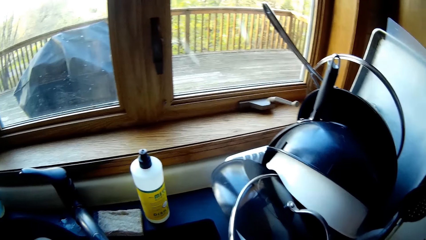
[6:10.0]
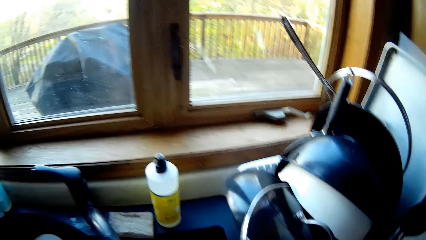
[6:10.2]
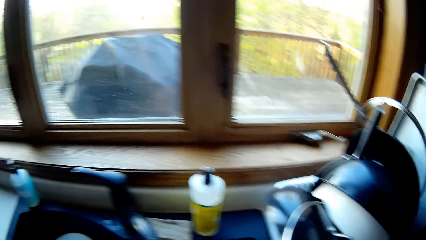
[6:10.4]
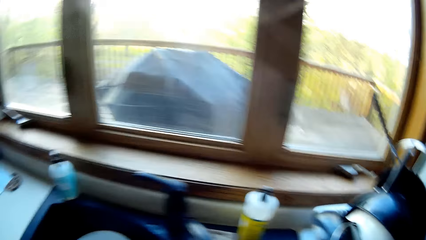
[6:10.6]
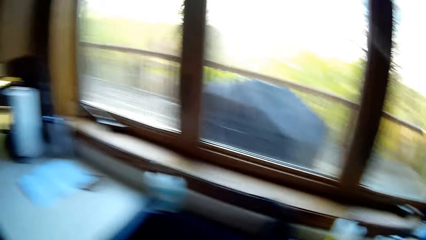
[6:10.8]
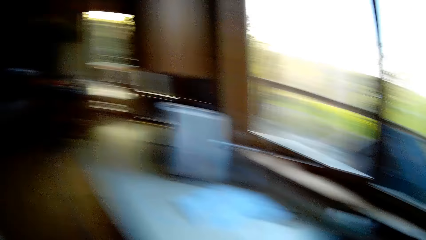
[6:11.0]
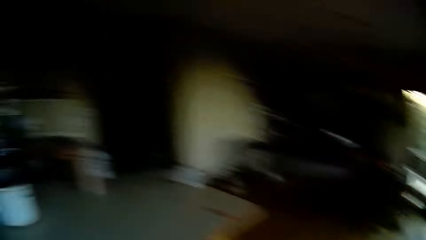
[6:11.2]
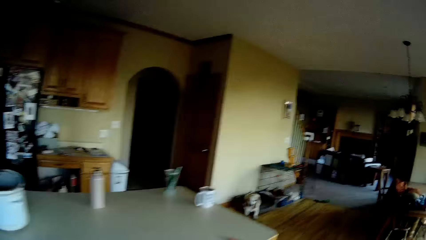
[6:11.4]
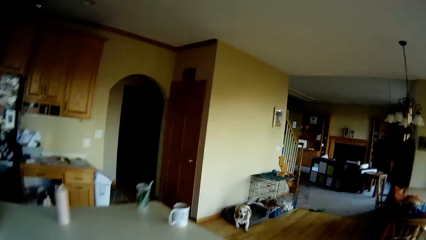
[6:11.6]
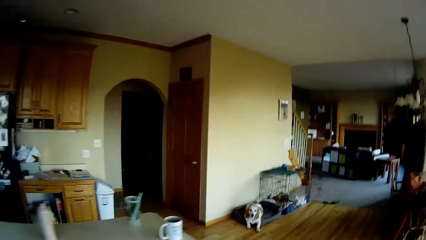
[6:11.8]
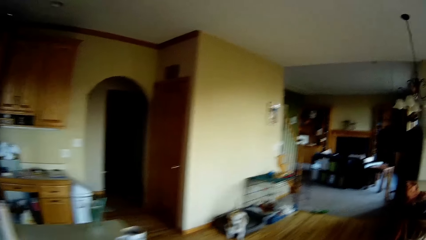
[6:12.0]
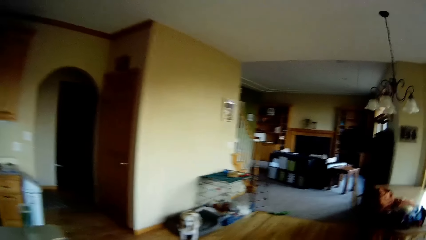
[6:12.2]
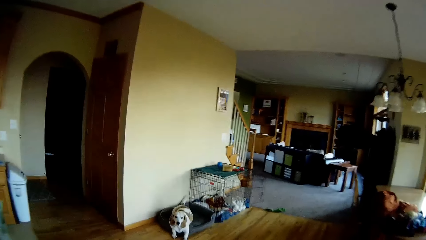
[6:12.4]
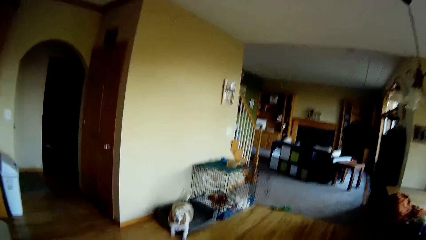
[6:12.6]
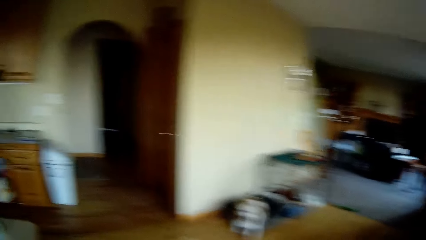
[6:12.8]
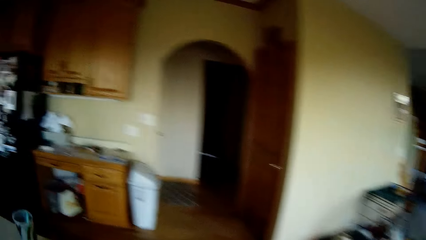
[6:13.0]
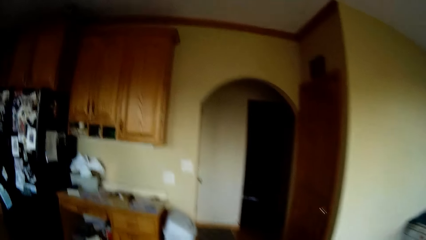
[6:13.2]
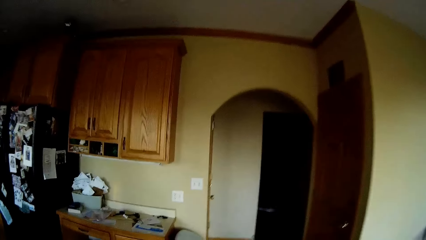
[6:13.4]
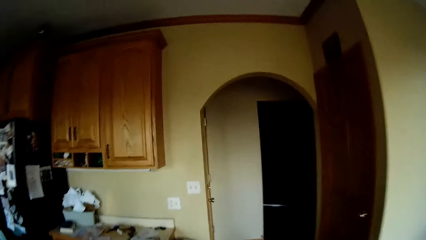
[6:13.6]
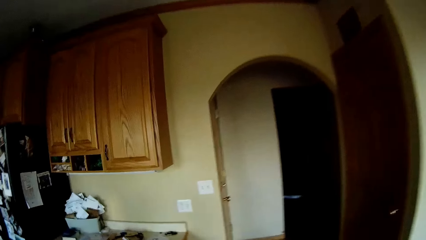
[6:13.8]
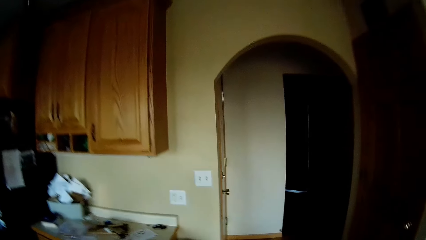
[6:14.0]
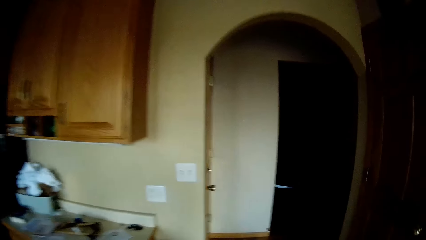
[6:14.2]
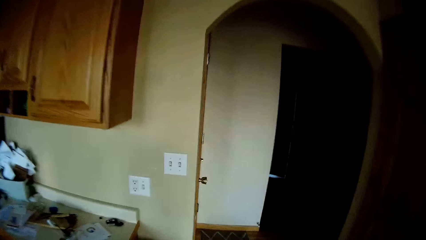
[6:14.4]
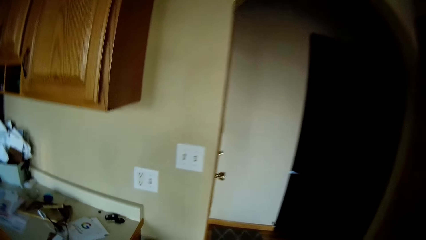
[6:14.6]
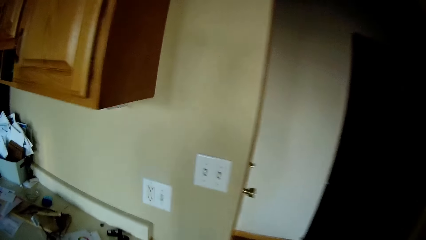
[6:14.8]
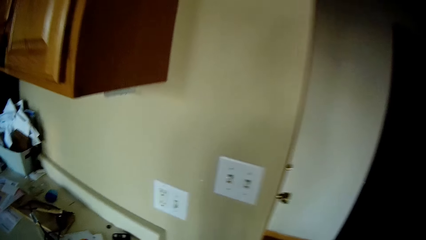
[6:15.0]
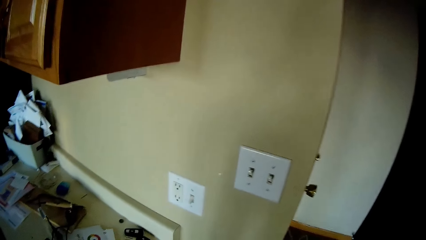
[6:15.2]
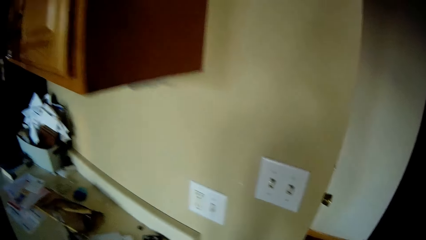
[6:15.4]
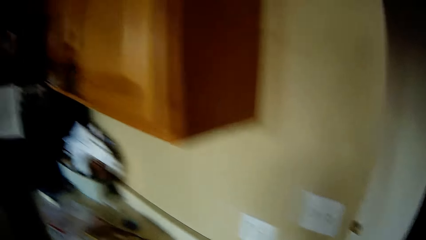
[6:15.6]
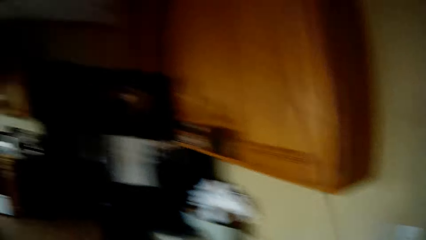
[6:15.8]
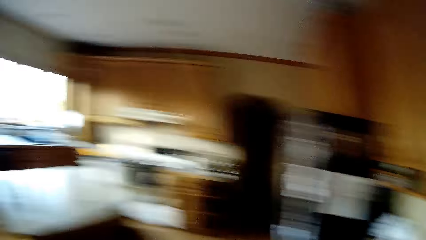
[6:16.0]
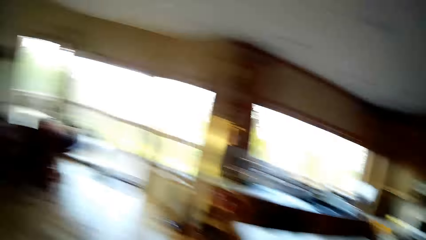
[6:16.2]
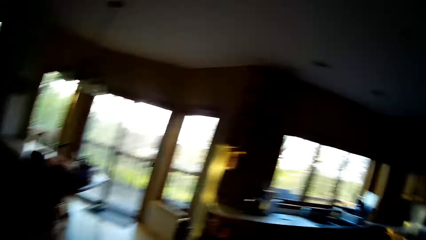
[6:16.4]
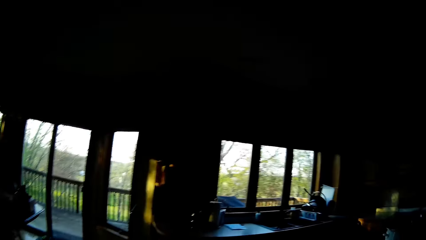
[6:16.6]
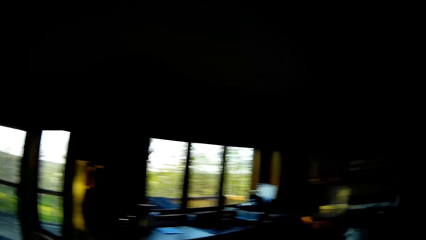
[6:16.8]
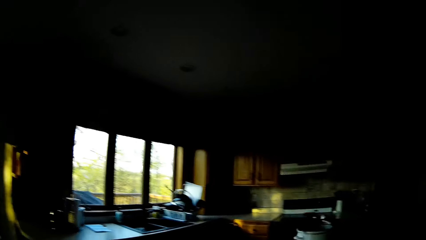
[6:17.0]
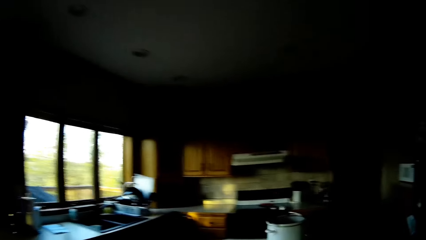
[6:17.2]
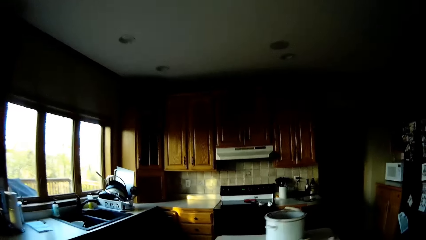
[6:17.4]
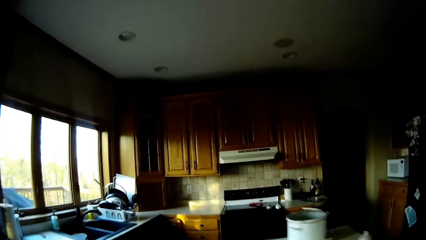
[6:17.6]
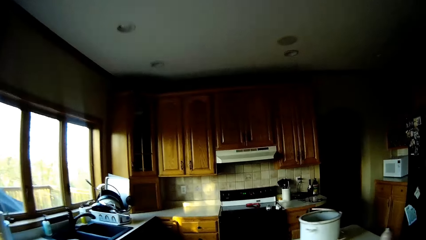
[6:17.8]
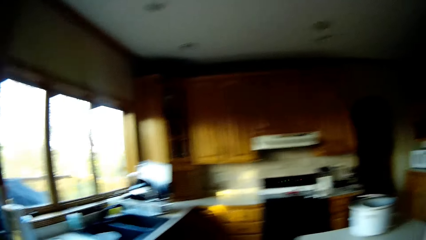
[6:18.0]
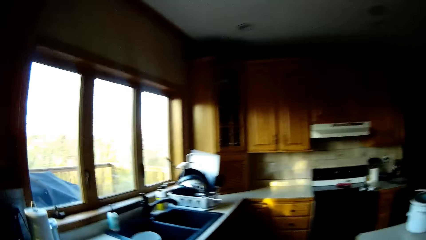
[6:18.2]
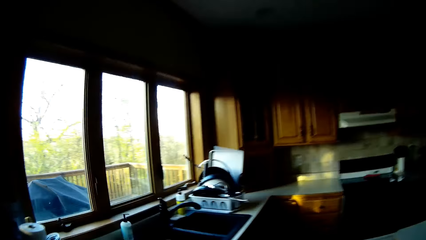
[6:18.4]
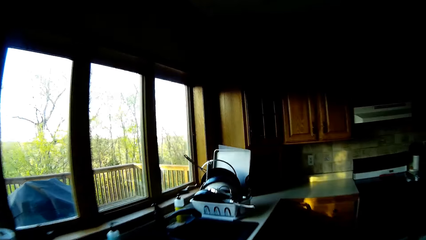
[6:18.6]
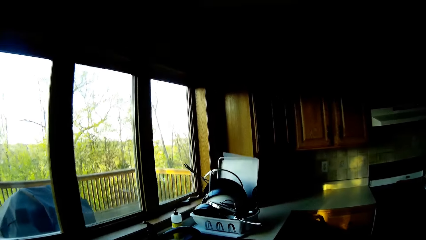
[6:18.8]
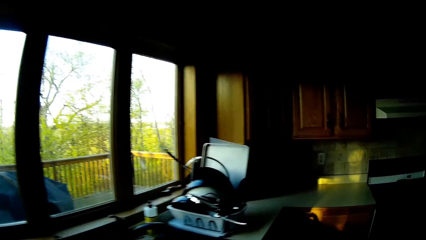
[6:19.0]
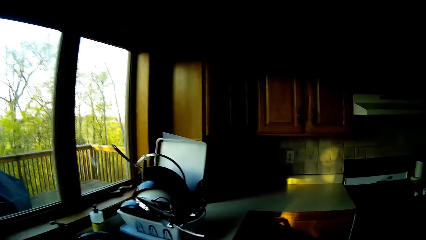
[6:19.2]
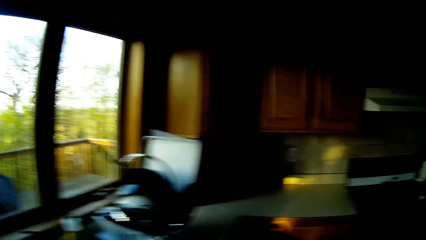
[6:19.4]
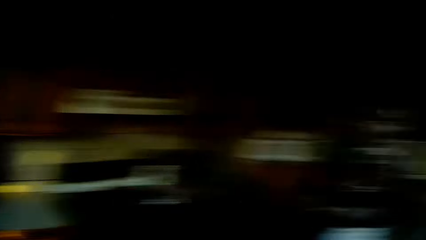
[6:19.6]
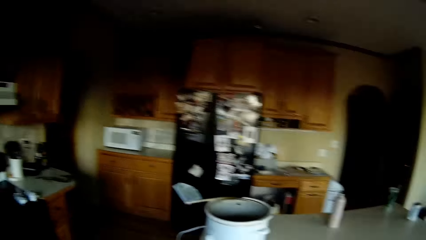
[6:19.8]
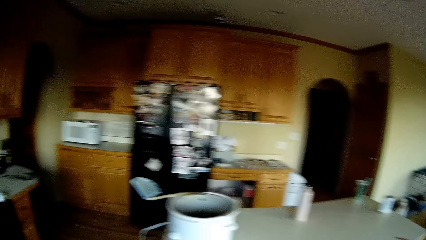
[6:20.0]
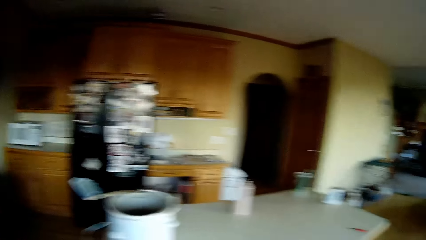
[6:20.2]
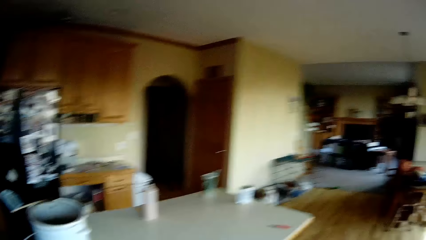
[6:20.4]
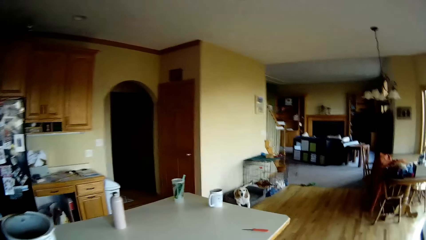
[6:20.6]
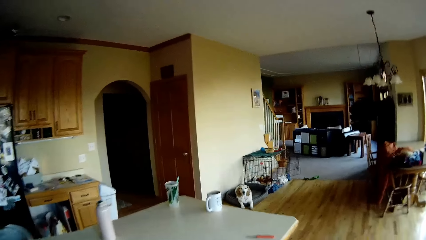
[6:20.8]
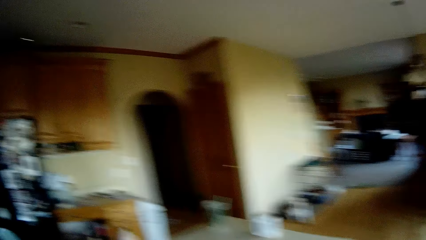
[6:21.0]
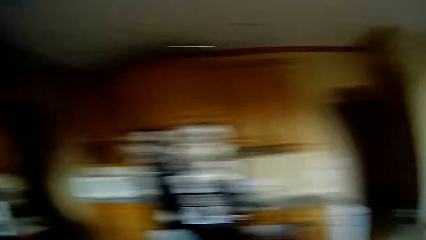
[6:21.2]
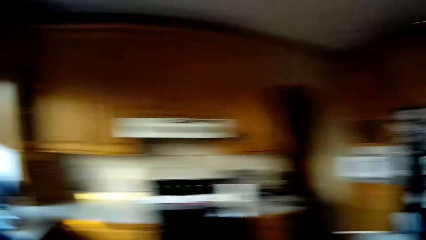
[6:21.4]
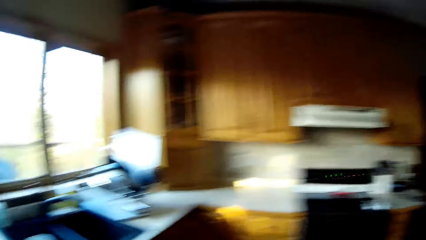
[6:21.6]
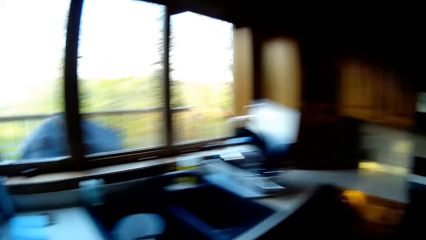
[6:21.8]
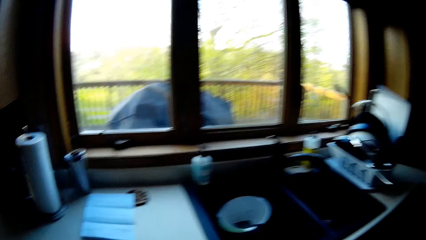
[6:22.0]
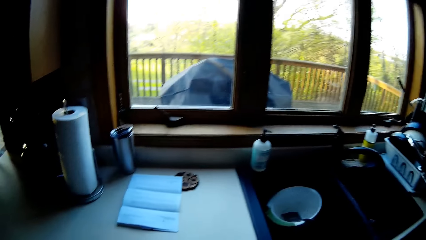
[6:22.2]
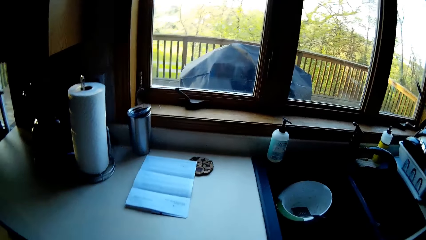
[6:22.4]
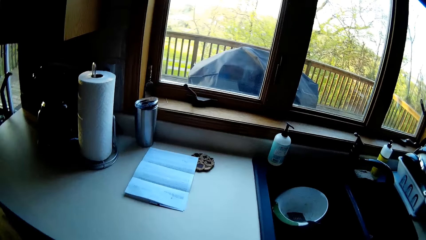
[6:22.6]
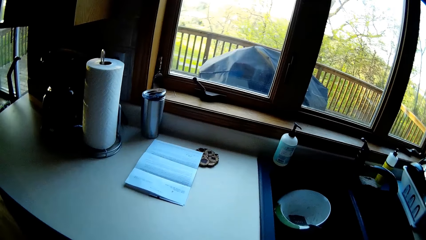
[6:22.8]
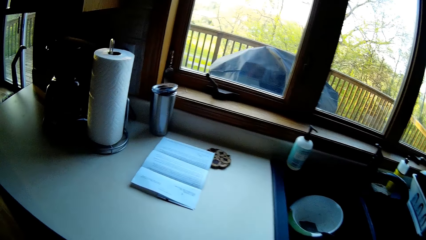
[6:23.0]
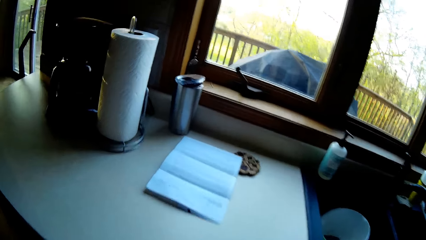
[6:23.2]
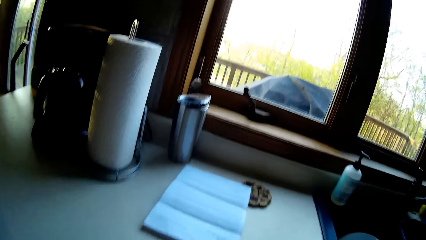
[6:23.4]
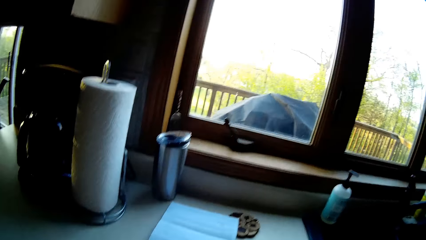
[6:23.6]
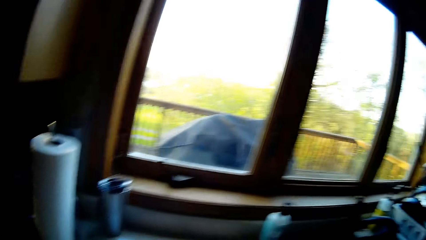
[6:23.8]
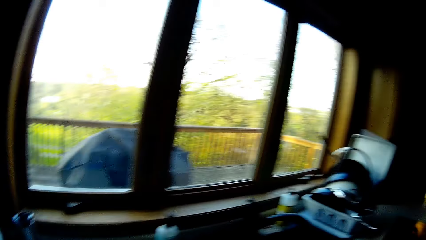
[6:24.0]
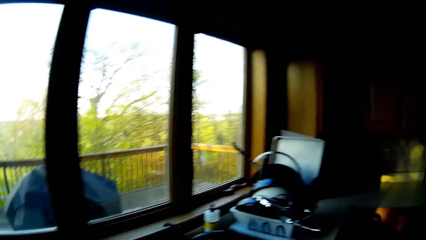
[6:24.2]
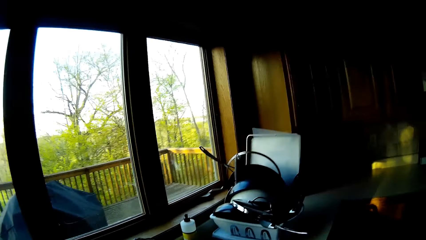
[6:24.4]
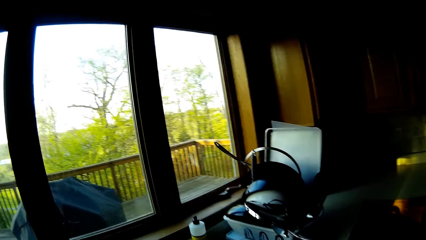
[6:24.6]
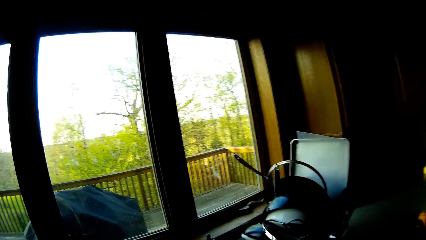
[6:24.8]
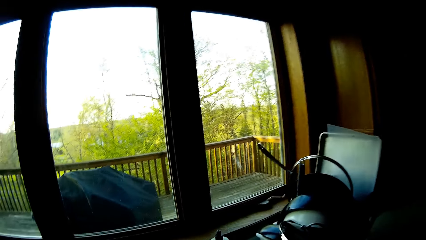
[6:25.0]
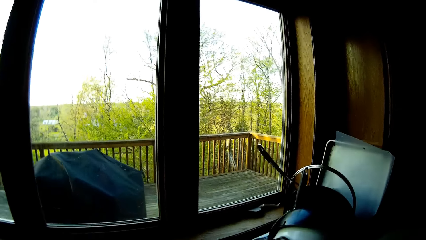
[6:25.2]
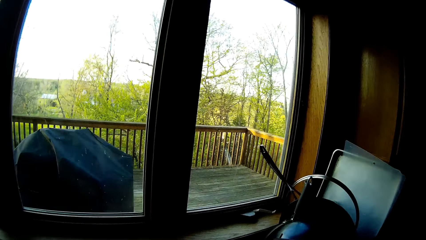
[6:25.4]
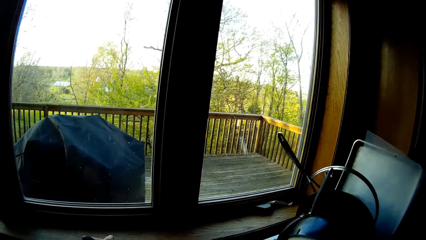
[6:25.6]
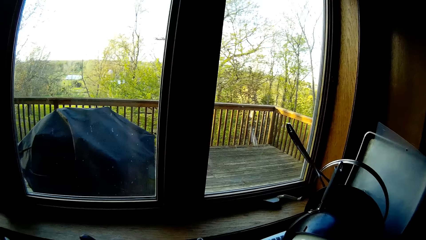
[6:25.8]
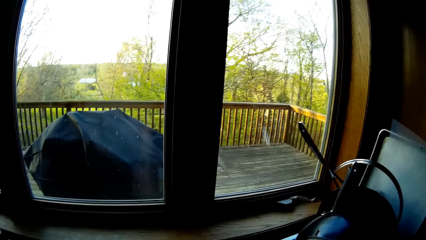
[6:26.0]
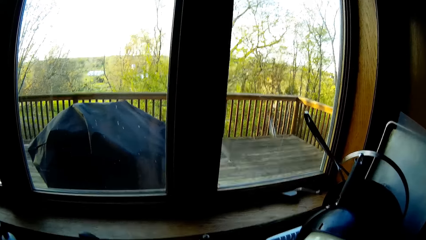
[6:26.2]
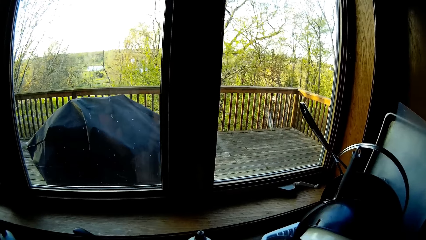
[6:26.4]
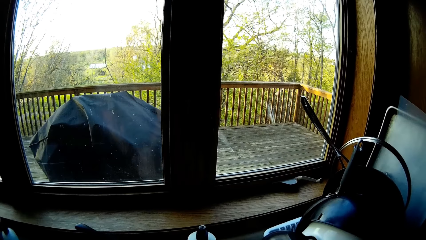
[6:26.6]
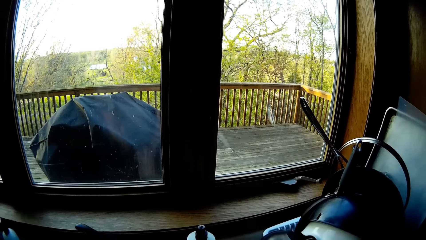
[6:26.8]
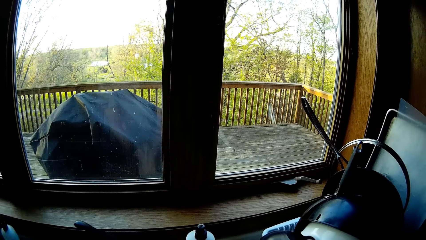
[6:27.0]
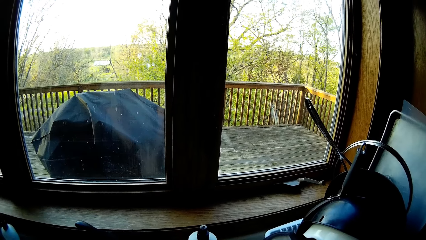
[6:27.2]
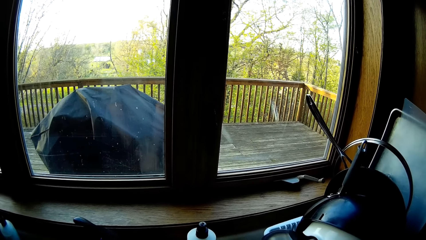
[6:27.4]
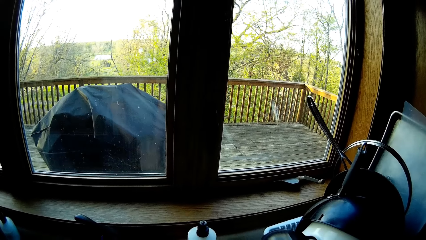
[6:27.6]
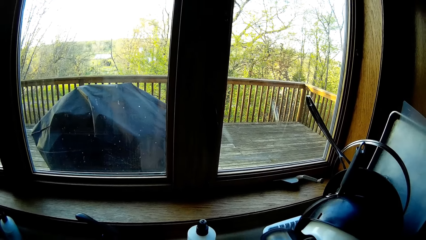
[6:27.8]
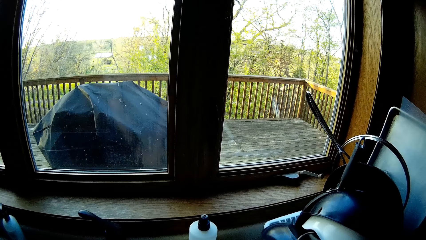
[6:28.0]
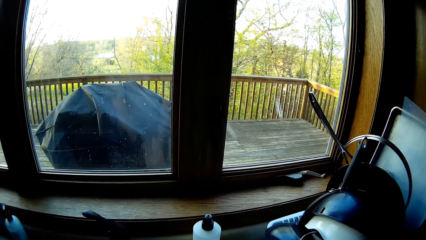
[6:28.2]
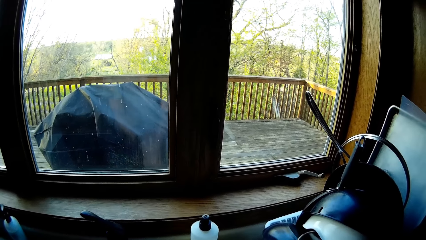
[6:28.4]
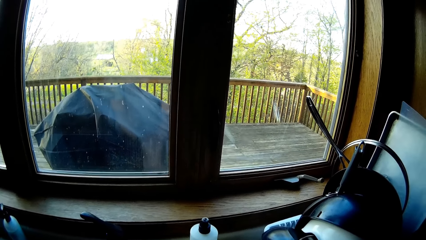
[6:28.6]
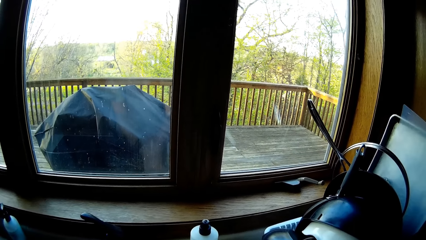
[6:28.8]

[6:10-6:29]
The camera wearer walks around the house. He puts something on the floor. He walks around the house. He walks towards the sink. He looks around the house. He puts on a tap on the kitchen sink with his left hand. He washes his hands.
